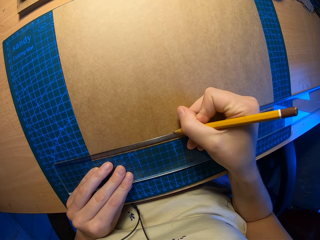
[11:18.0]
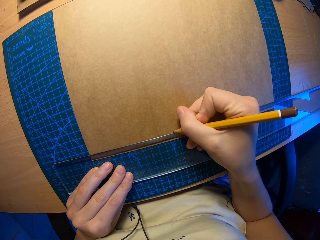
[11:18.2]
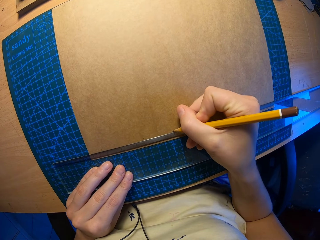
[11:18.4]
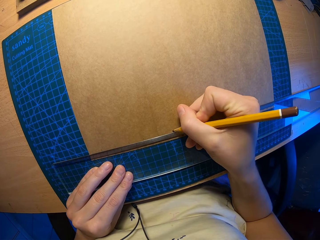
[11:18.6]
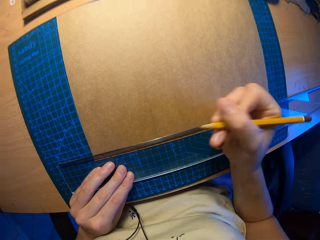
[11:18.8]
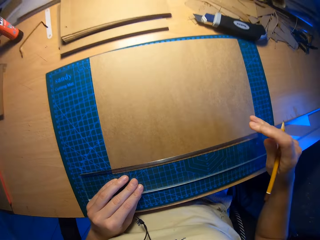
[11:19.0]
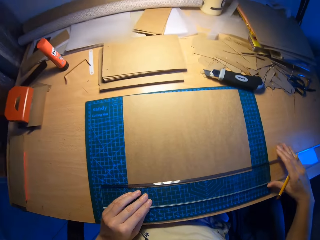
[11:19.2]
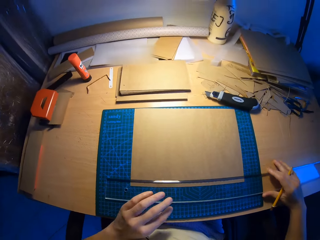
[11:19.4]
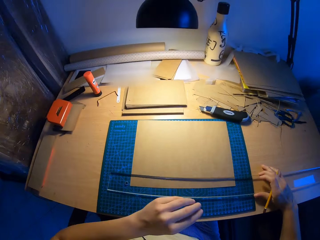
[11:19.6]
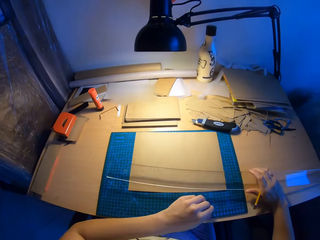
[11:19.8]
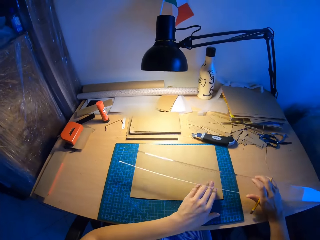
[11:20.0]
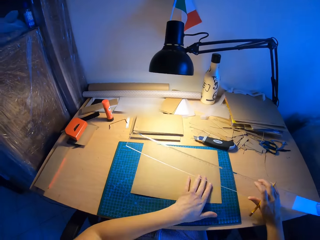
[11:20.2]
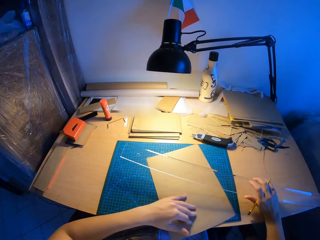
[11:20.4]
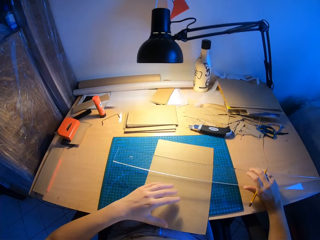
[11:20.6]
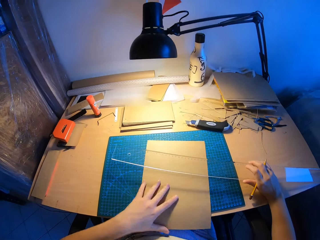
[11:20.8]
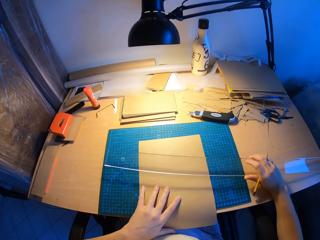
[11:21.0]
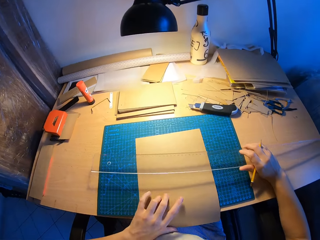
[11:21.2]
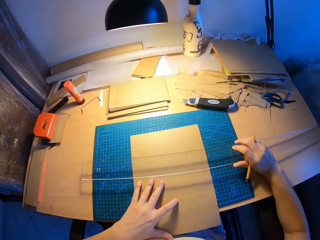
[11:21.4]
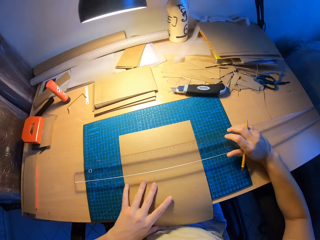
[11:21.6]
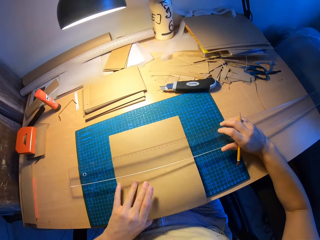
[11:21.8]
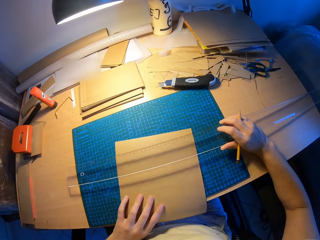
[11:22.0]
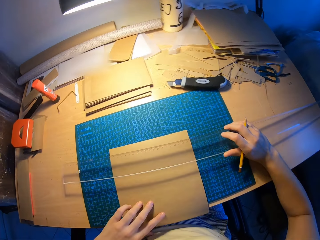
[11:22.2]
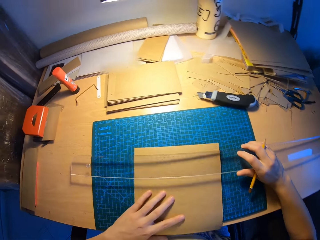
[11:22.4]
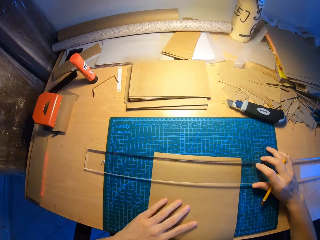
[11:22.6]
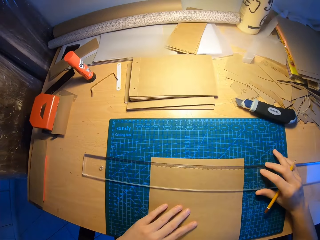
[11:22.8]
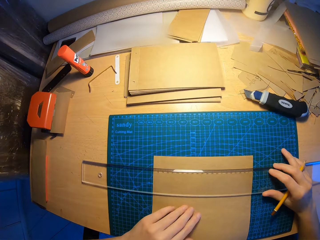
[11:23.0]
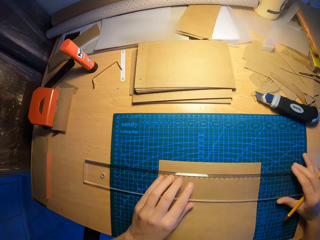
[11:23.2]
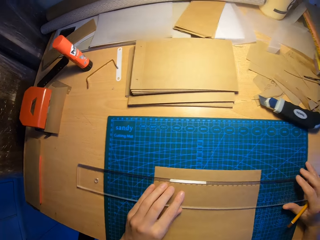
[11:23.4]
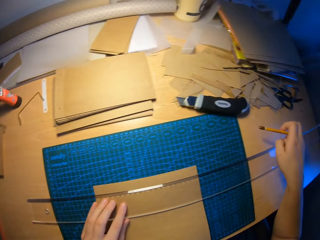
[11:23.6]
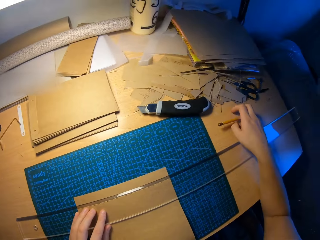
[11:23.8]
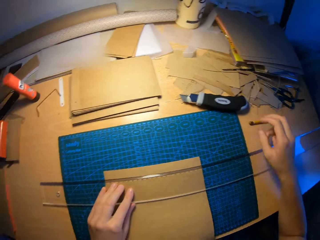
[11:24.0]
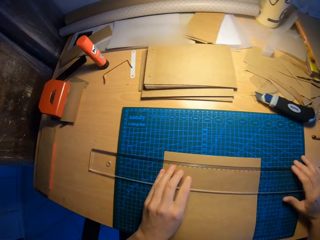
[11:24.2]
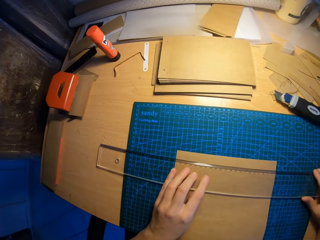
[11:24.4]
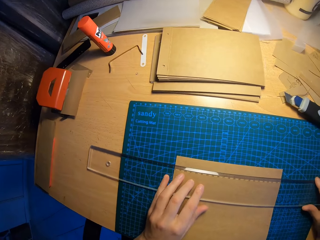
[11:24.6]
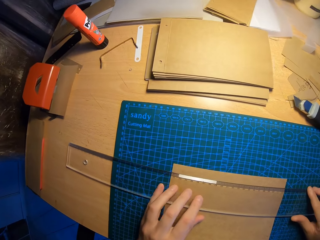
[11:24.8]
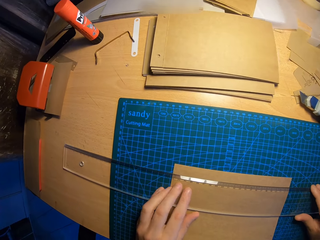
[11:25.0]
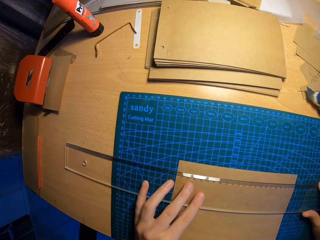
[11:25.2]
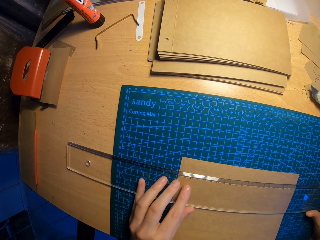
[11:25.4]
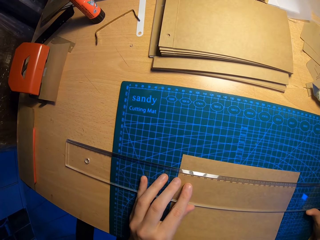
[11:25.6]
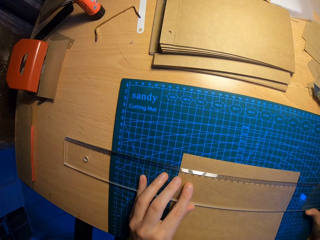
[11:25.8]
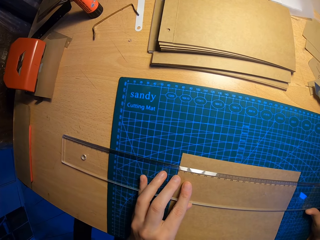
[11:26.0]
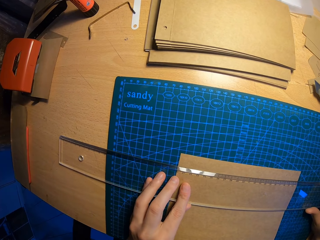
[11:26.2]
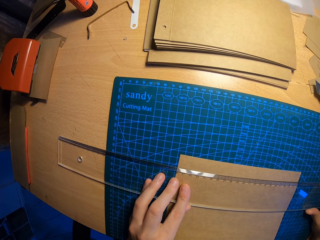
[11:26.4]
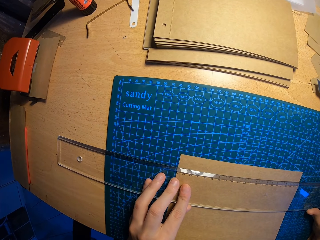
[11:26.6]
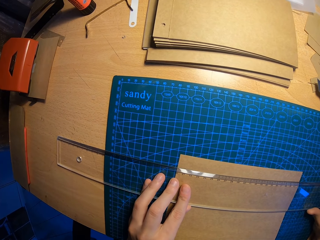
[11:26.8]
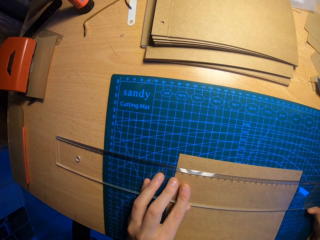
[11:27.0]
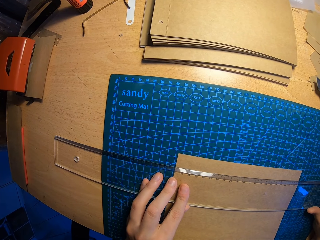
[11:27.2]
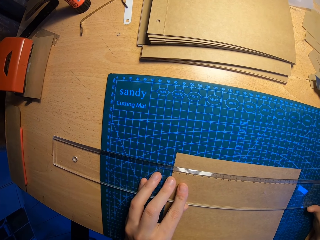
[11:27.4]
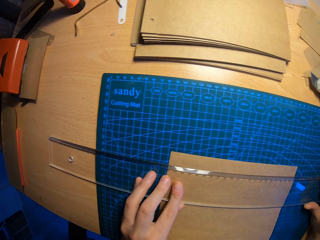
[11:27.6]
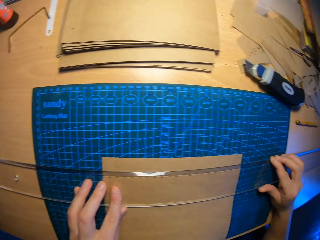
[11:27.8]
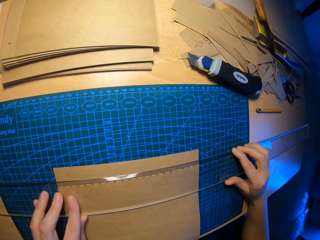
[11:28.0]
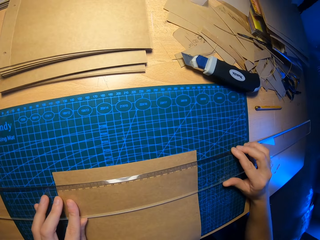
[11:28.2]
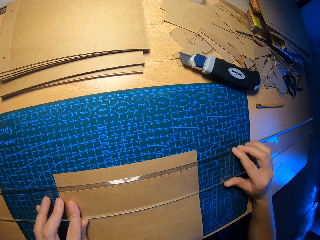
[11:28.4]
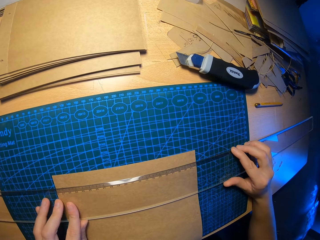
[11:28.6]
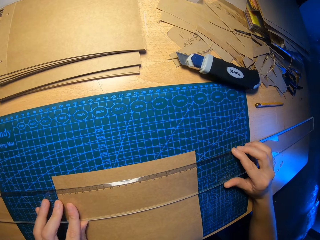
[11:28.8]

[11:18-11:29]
The camera wearer turns the craft paper with his left hand. He drops the pencil on the table. He adjusts the ruler on the paper. He measures the craft paper with the ruler on the scale board.

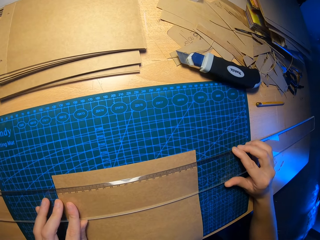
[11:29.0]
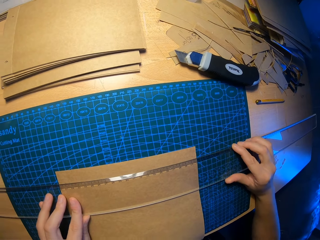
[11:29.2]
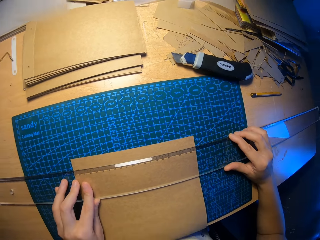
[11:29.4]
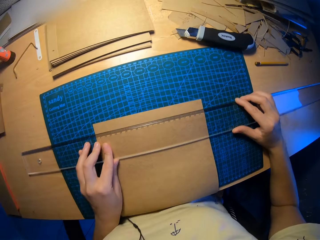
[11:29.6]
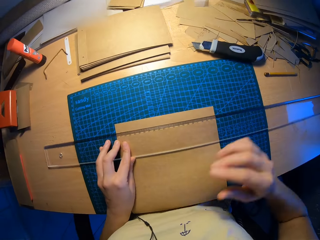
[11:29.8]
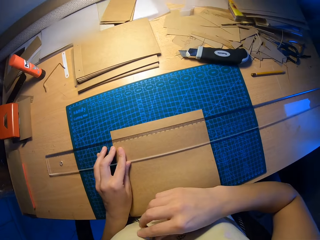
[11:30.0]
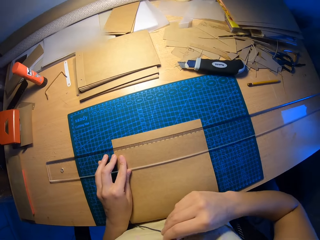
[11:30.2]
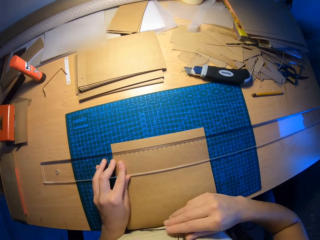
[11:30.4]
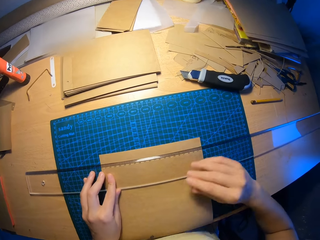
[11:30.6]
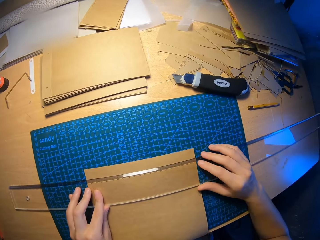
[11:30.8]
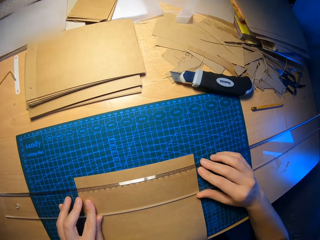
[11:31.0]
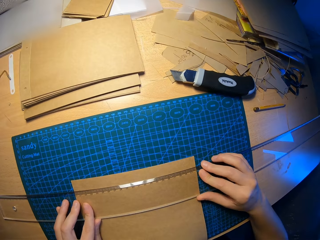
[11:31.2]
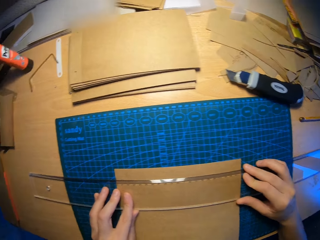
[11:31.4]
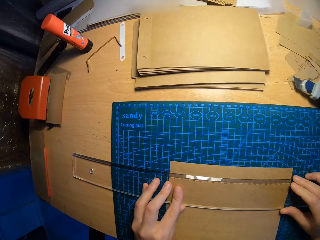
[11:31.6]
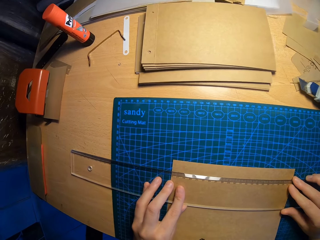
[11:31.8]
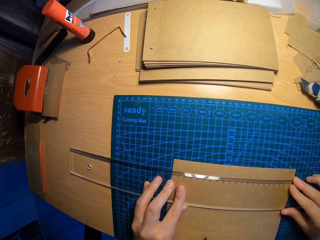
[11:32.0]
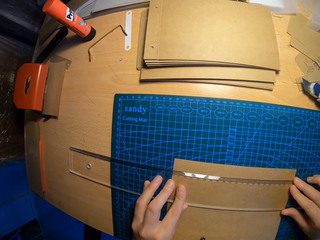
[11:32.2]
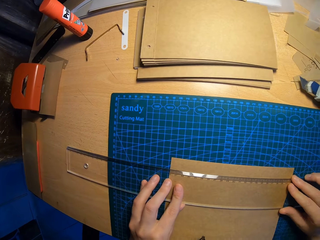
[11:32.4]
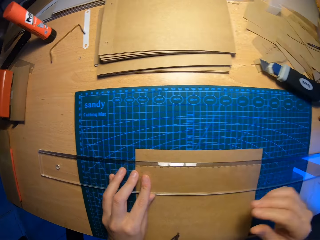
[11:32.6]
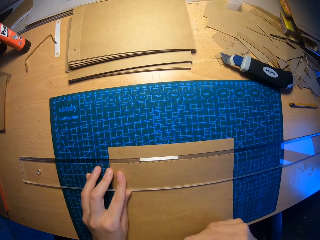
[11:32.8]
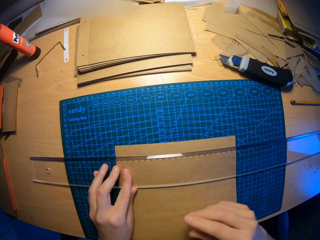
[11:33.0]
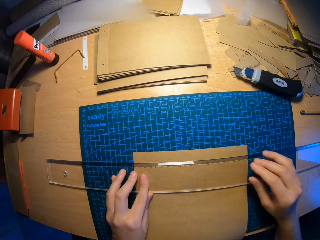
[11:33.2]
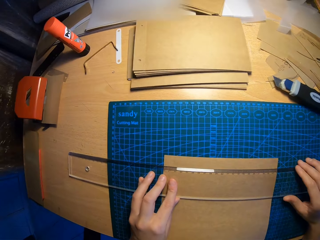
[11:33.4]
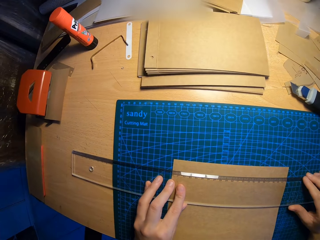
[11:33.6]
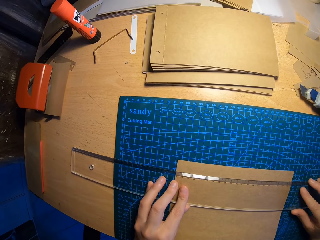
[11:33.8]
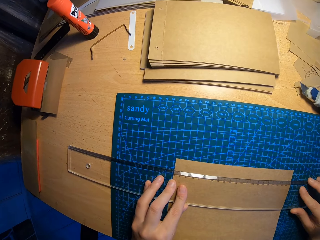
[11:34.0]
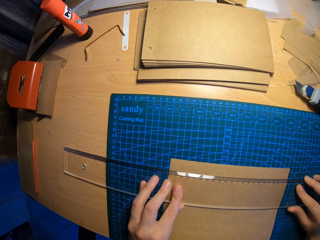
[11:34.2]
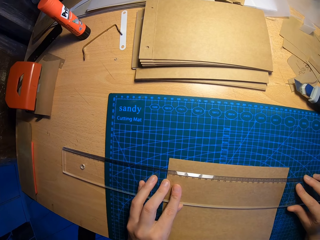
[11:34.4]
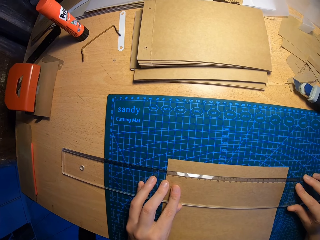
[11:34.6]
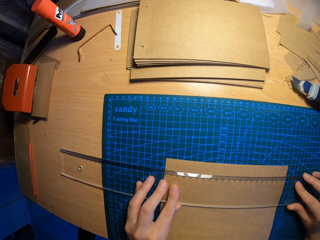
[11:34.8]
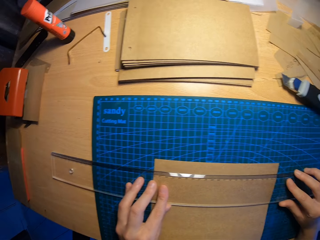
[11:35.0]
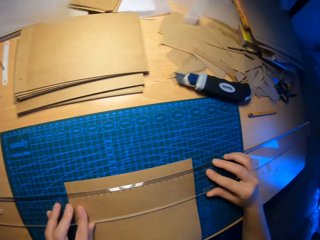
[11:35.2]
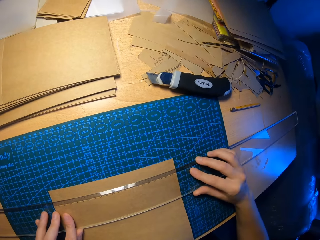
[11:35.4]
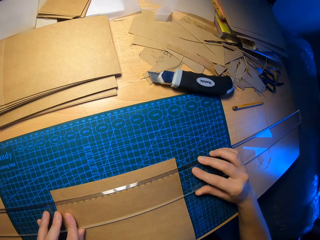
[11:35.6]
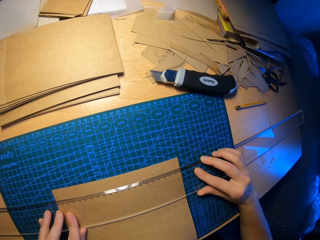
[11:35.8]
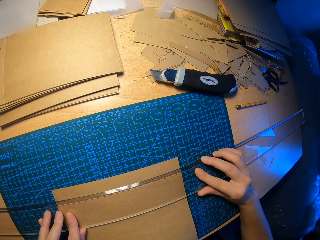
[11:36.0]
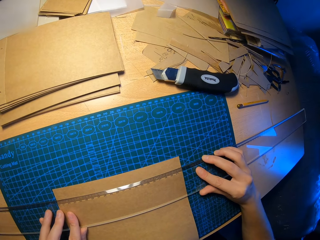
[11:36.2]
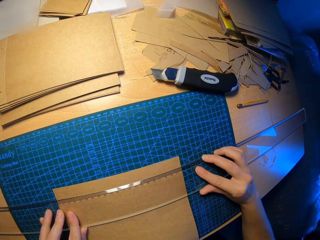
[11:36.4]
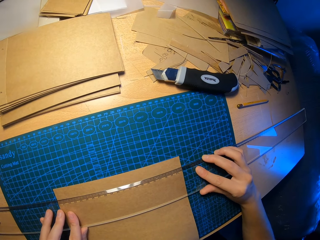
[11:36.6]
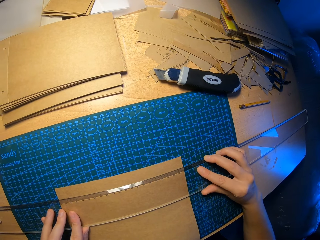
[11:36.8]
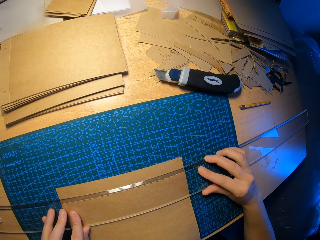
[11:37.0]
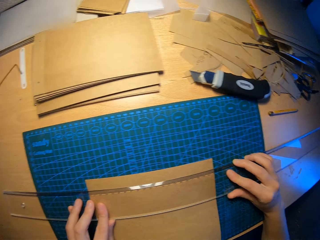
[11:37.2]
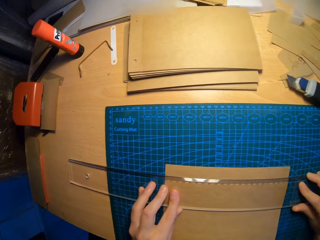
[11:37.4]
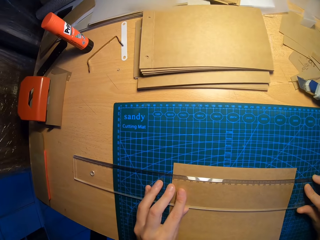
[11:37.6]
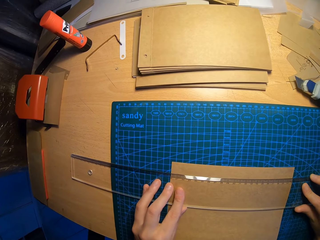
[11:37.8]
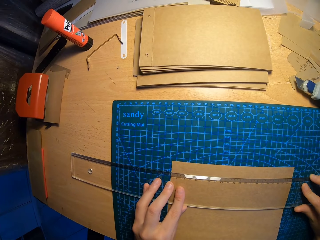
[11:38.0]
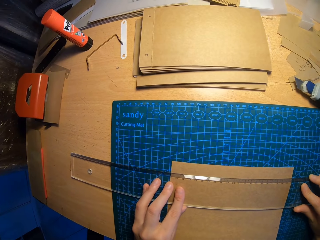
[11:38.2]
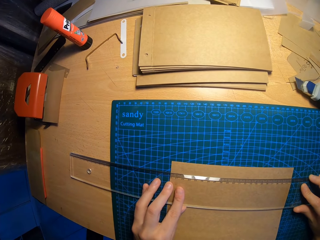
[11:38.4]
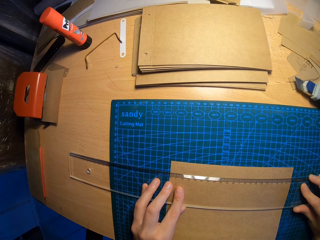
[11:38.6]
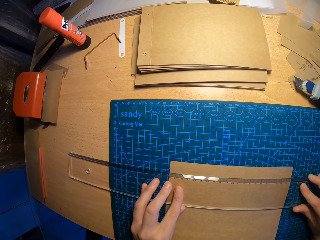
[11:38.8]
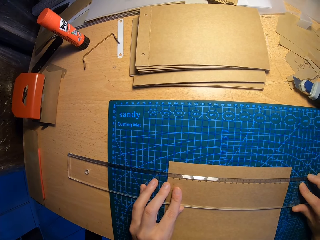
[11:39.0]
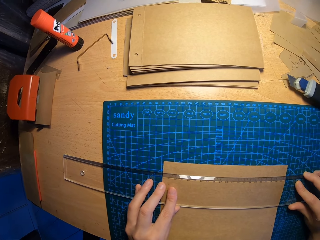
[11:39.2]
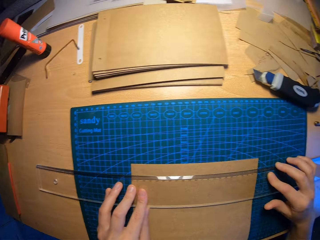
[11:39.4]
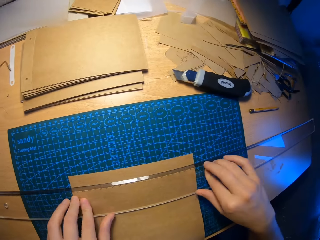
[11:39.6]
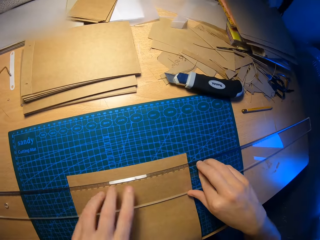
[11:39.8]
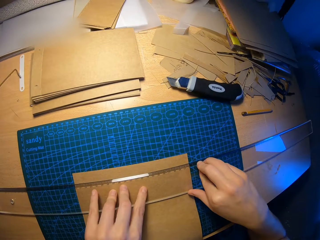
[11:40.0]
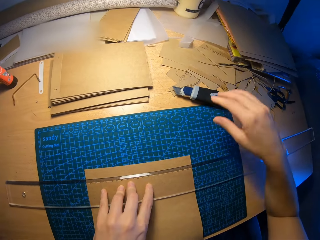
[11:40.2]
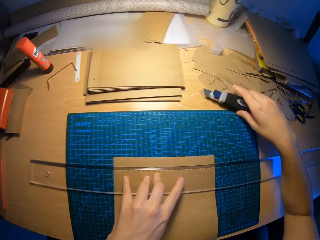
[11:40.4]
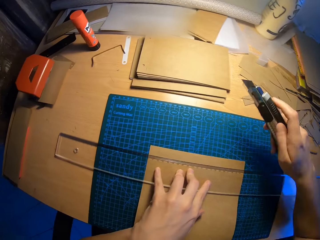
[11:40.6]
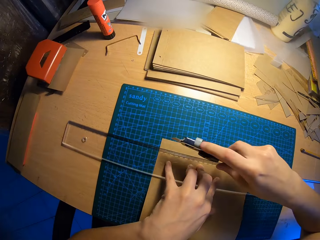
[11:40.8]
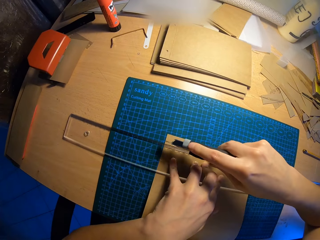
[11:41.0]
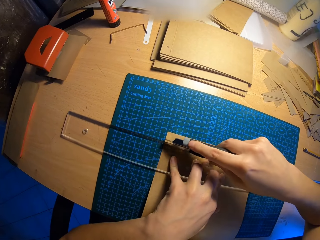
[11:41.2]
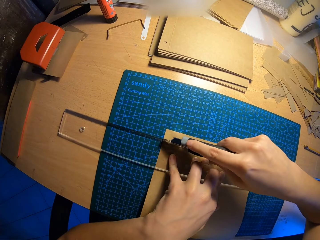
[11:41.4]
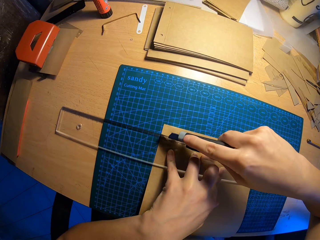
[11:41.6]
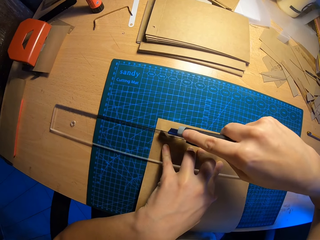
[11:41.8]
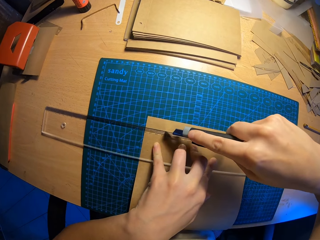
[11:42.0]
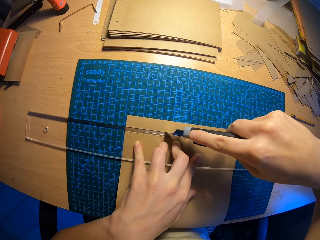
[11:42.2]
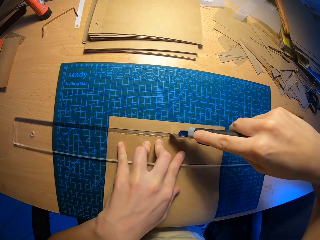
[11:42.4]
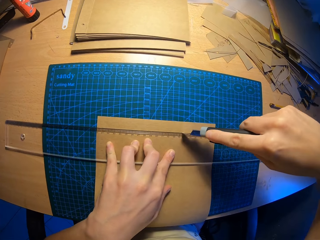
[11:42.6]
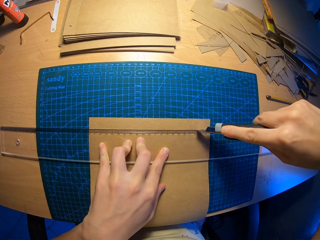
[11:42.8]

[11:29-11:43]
The camera wearer pulls his earpiece with his right hand. He measures the craft paper with the ruler. He picks up the paper cutter from the table with his right hand. He cuts the craft paper on the scale board with the paper cutter with his right hand.
